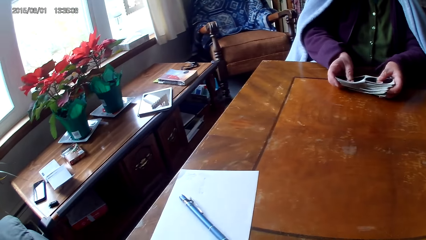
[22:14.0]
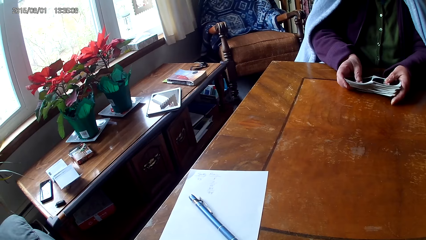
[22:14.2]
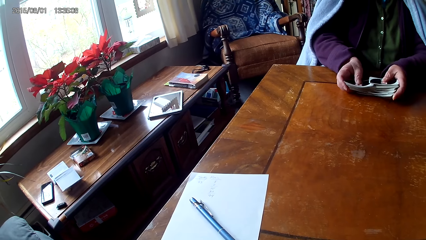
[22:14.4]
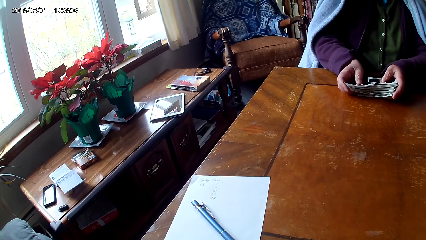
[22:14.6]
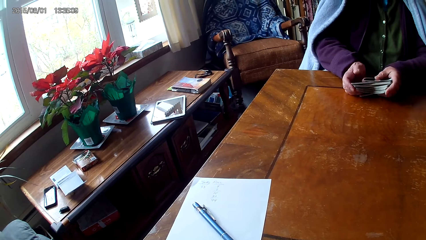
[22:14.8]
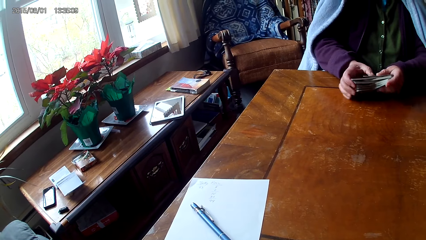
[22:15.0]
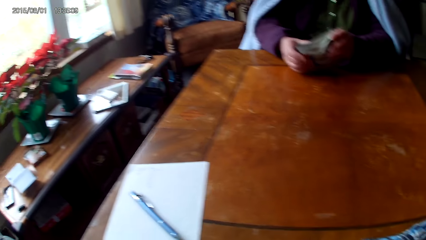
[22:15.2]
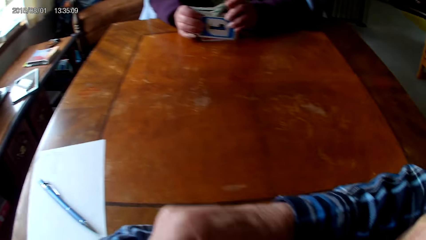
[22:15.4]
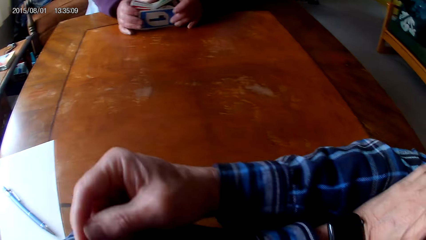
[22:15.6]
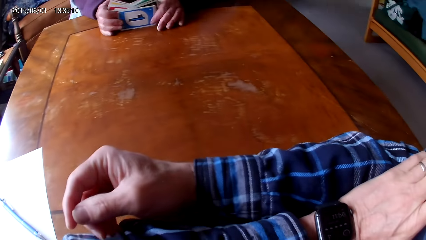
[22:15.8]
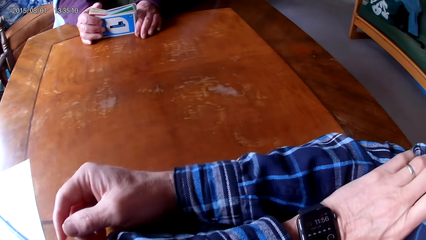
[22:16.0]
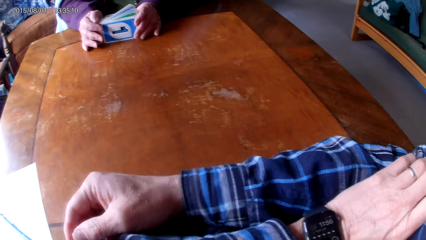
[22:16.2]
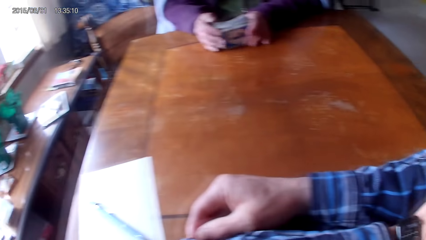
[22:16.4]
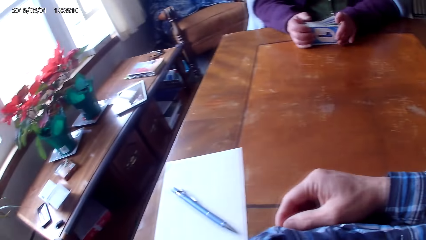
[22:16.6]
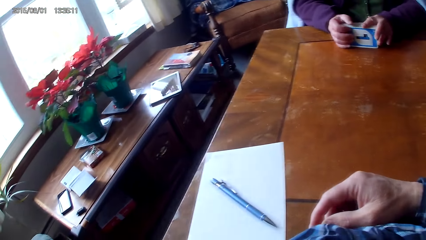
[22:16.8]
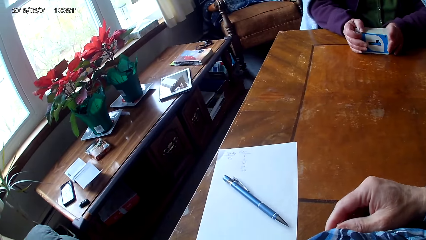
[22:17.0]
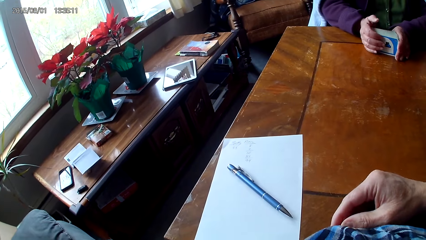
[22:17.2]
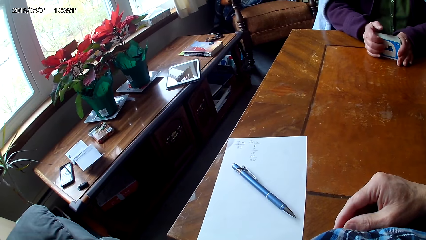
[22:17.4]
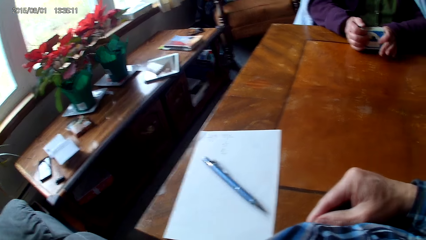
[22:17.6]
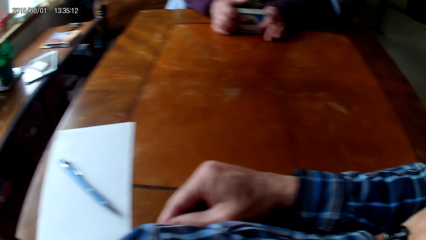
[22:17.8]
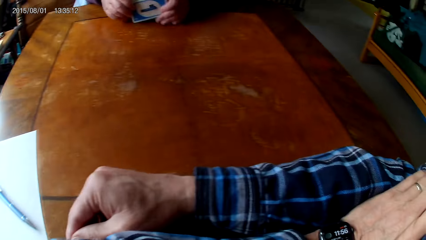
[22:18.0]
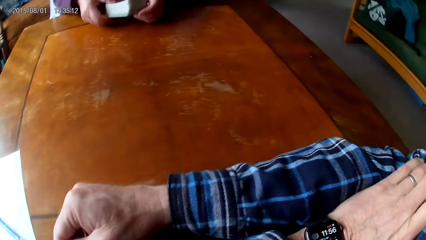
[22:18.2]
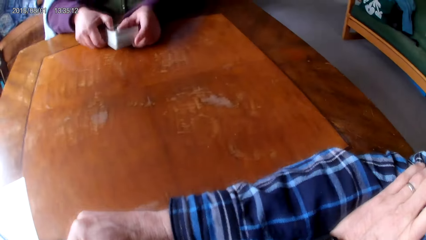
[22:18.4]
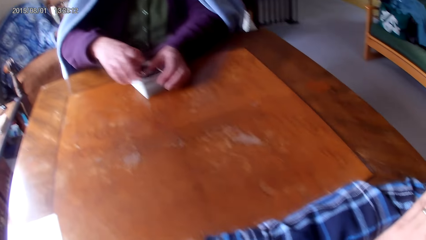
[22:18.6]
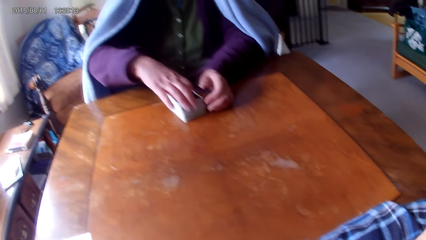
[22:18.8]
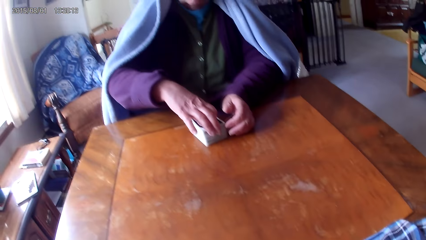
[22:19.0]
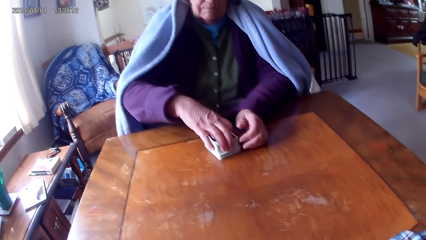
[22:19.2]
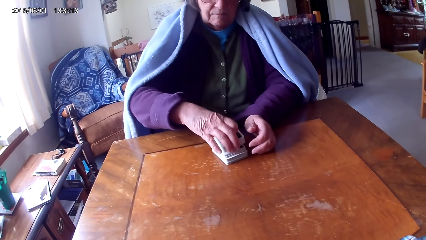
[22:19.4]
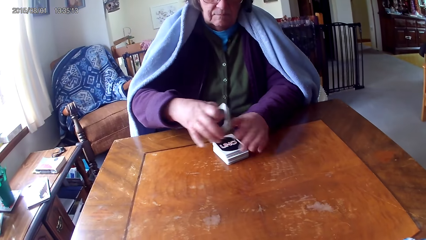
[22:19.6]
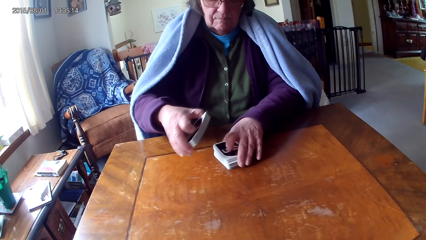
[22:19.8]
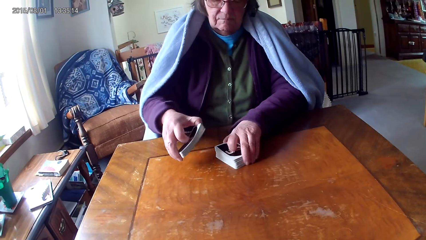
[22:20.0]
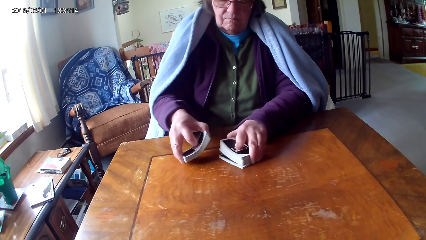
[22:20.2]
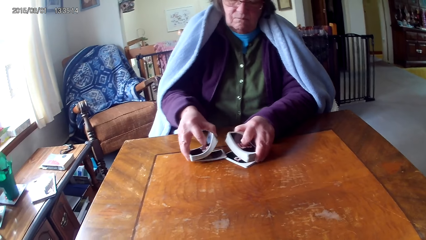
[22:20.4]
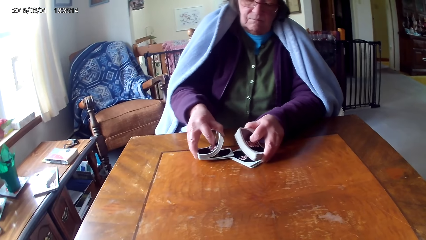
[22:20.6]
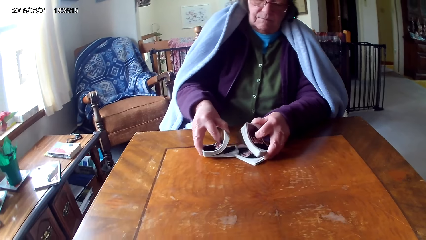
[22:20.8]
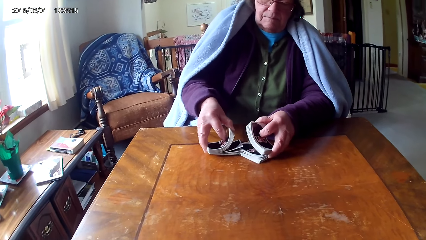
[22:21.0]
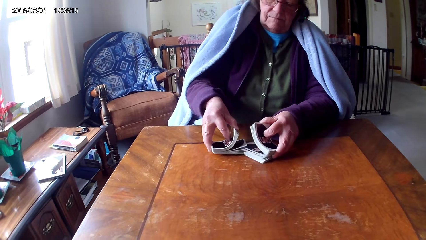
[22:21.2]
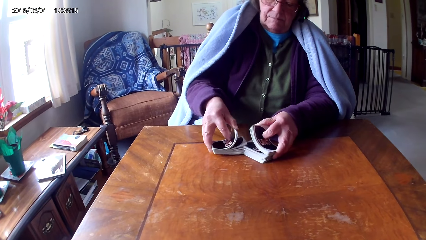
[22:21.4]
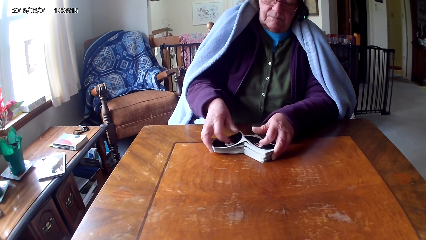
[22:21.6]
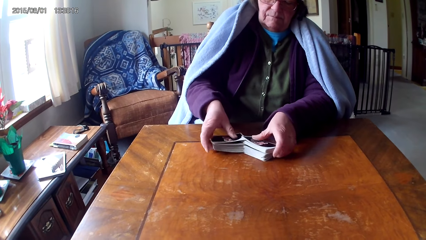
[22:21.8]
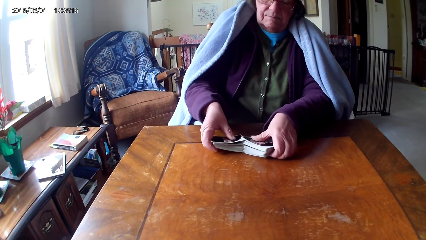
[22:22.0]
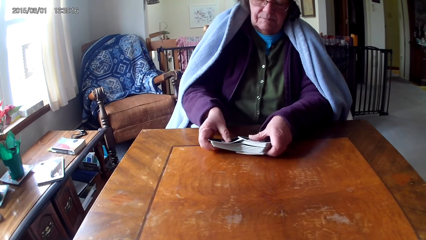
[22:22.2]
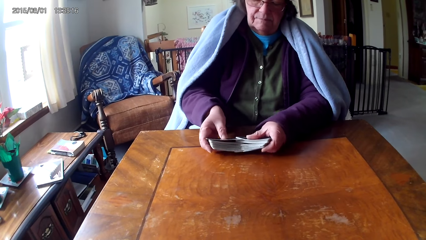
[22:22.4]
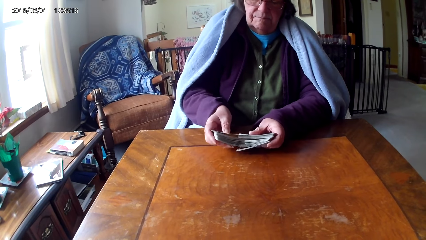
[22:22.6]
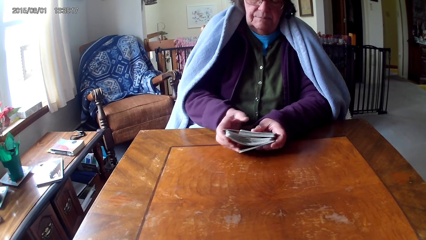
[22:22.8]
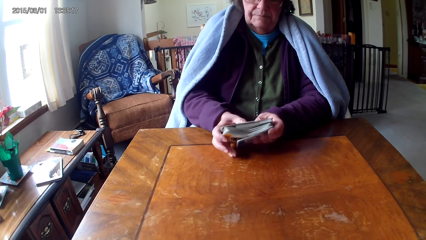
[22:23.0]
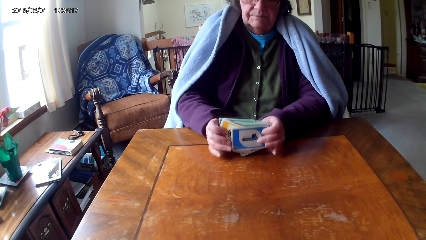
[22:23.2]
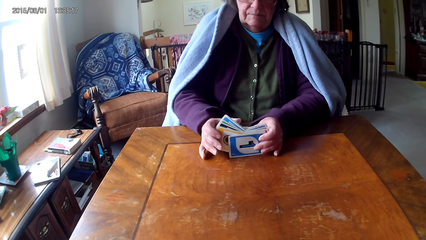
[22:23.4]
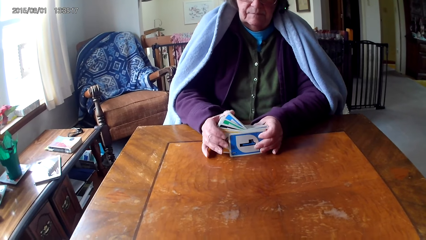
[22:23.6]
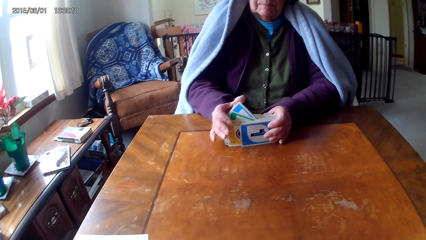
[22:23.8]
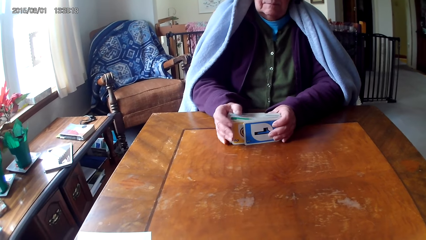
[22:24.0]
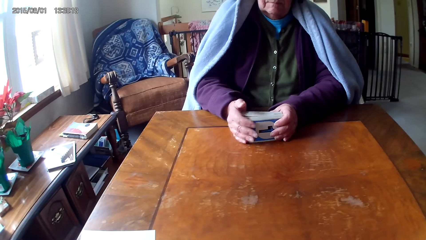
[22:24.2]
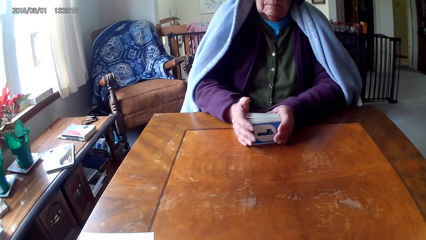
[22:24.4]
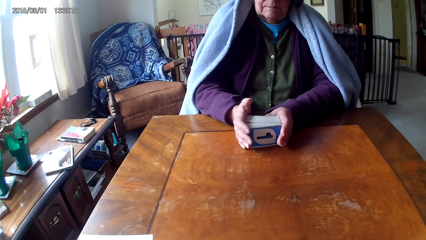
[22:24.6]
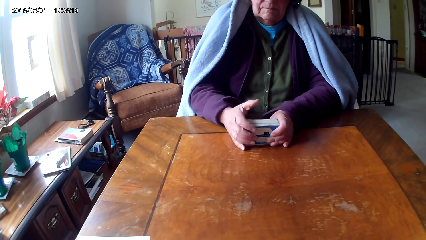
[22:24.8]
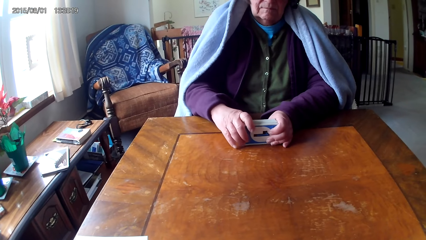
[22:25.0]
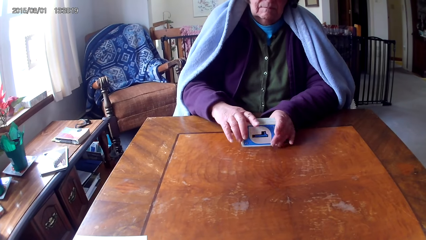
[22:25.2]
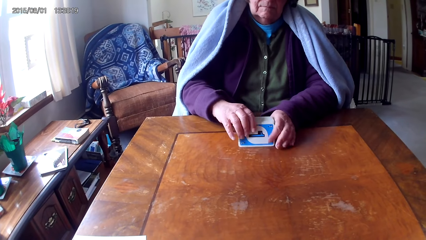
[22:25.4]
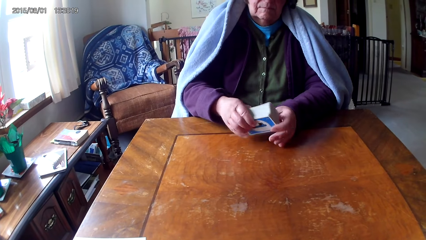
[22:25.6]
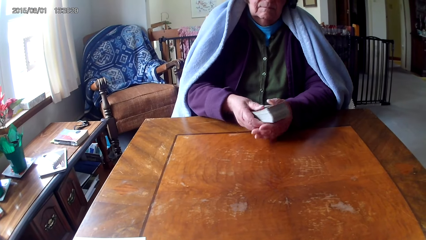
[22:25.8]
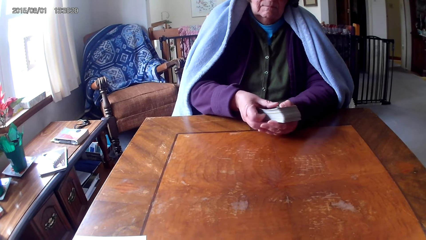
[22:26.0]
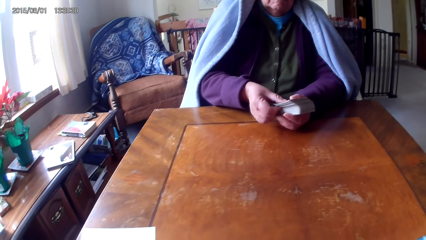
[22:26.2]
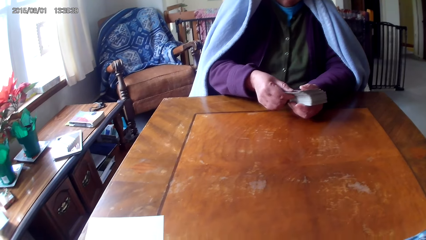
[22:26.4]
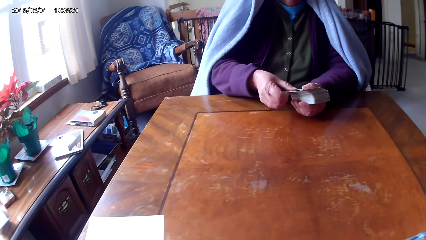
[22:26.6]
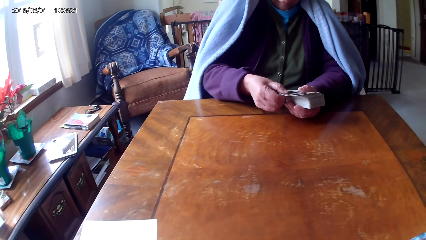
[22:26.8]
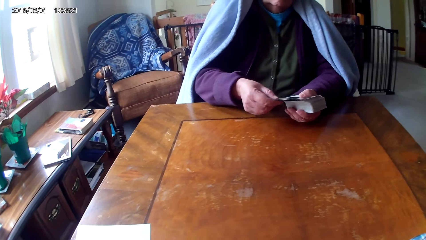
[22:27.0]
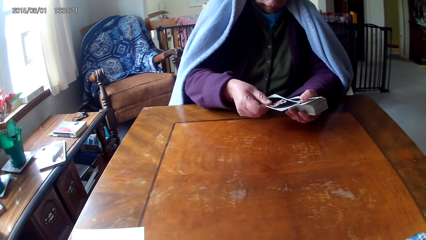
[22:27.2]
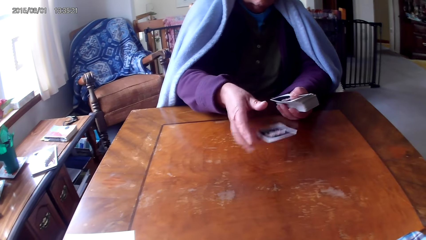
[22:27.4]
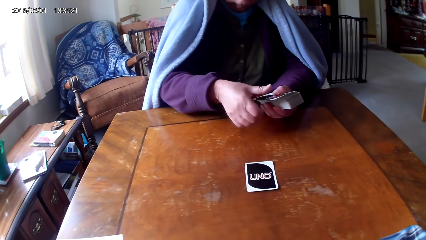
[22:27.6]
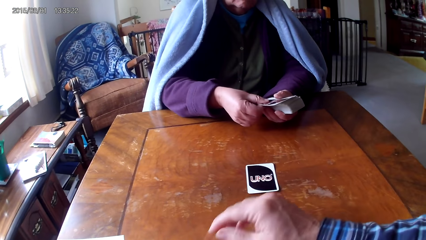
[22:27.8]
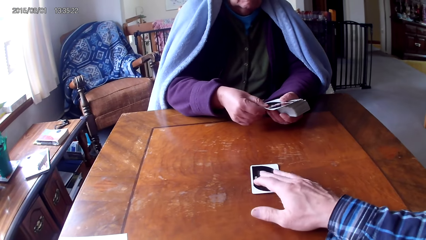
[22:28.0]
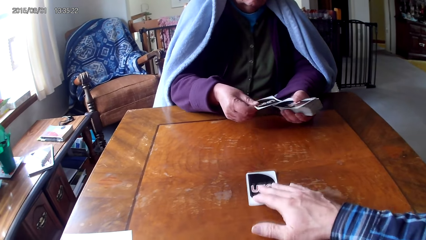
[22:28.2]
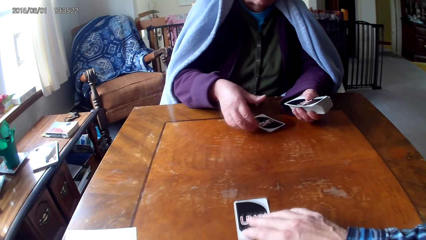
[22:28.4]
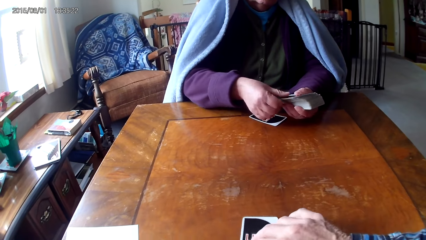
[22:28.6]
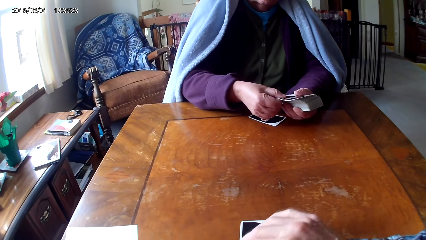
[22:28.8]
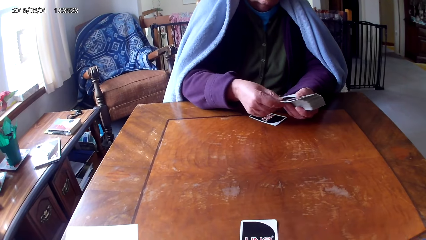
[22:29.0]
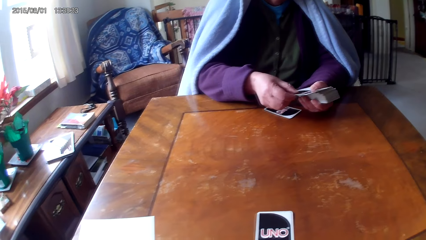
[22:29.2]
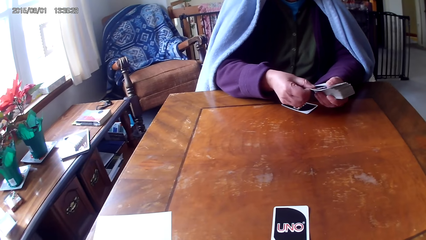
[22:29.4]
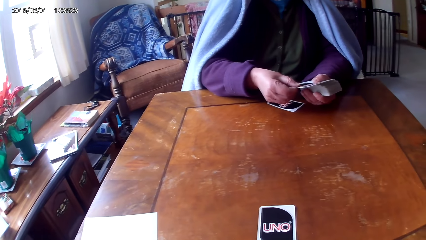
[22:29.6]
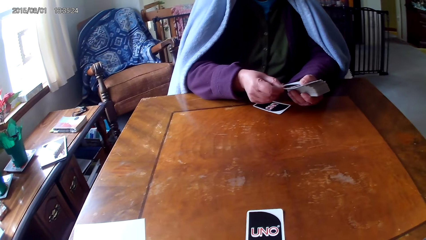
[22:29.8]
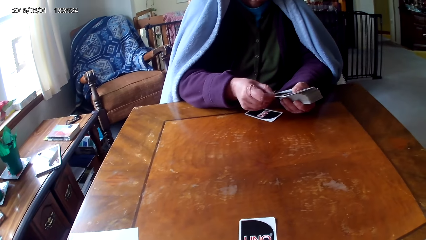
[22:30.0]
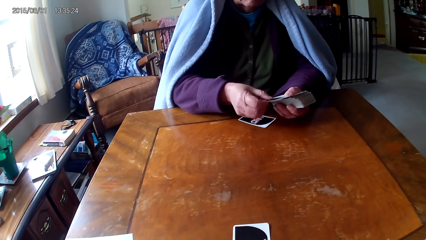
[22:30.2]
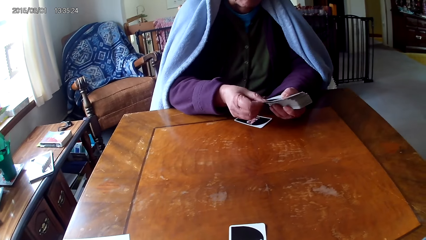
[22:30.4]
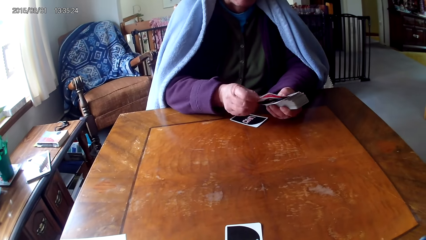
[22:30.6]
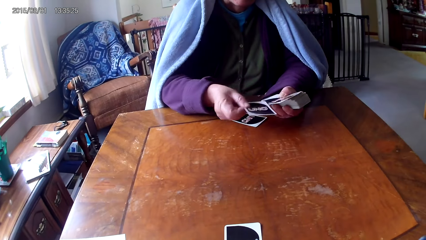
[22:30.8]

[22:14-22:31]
A woman puts cards together. The camera wearer puts a hand on a table. The woman holds the cards on the table with hands, puts down the cards on the table, picks the cards on the table, sorts the cards on the table with hands, puts the cards together, arranges the cards on the table, picks the cards on the table, picks a card from the other hand, puts down the card on the table, and picks a card from the other hand. The camera wearer moves a card on the table. The woman puts down a card on the table and picks a card from the other hand.
